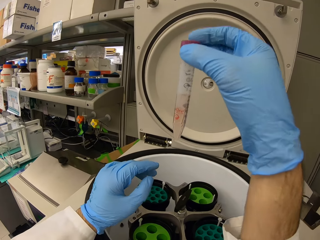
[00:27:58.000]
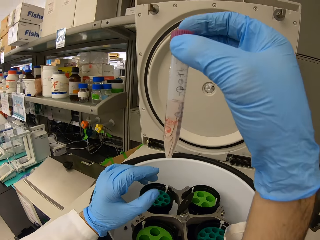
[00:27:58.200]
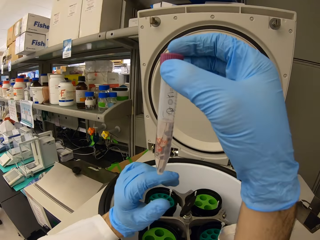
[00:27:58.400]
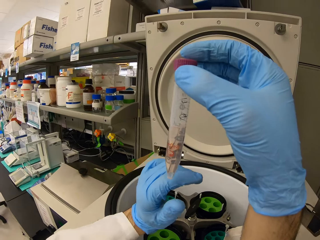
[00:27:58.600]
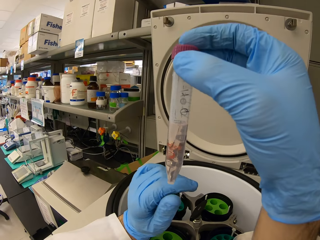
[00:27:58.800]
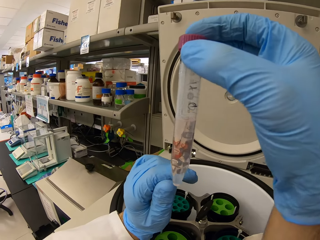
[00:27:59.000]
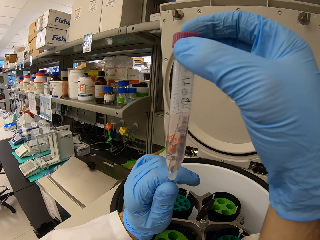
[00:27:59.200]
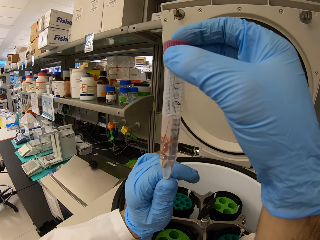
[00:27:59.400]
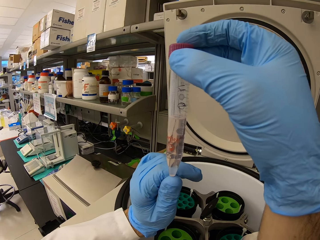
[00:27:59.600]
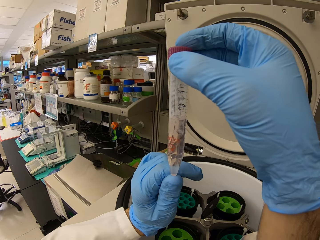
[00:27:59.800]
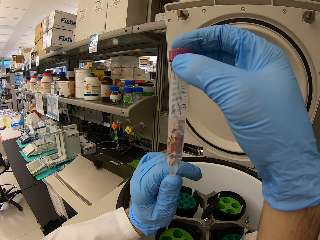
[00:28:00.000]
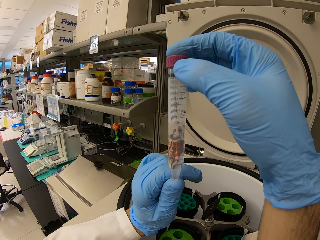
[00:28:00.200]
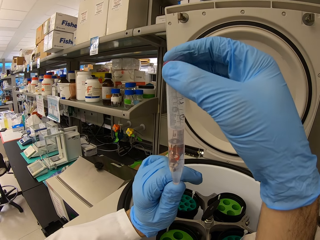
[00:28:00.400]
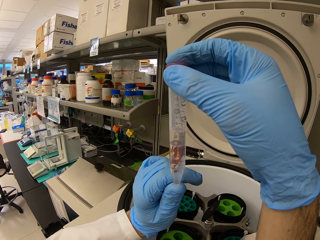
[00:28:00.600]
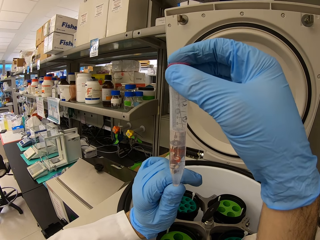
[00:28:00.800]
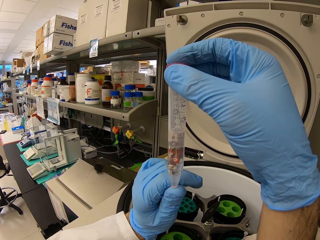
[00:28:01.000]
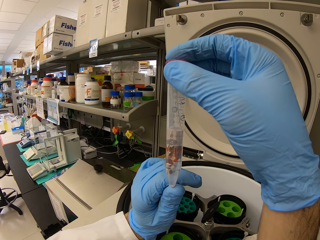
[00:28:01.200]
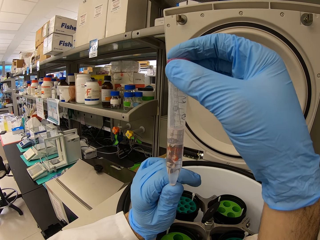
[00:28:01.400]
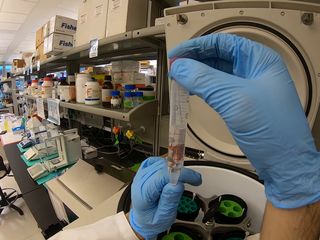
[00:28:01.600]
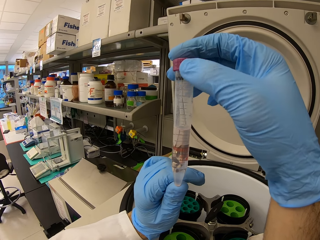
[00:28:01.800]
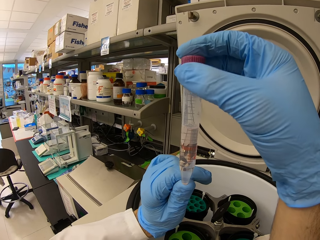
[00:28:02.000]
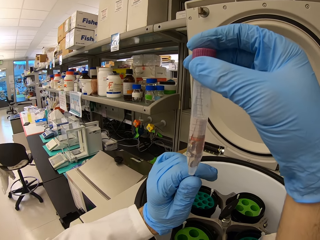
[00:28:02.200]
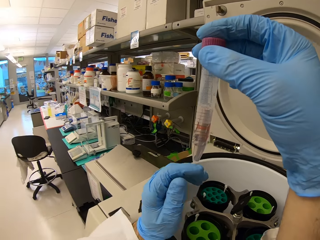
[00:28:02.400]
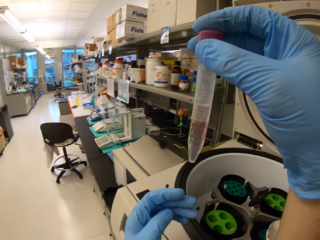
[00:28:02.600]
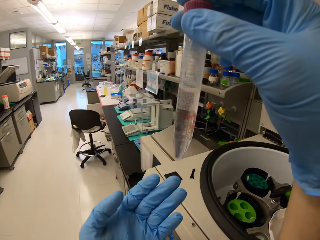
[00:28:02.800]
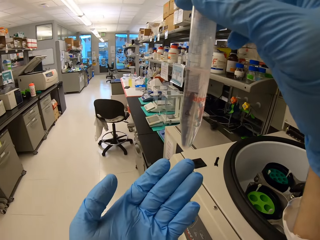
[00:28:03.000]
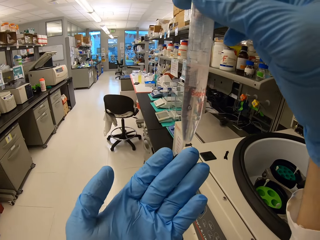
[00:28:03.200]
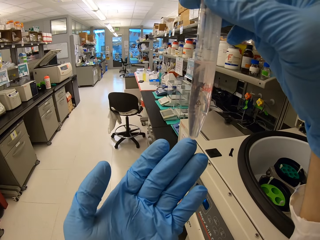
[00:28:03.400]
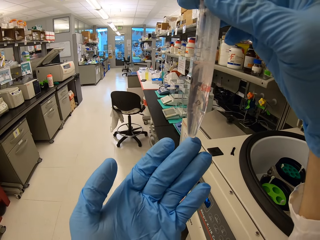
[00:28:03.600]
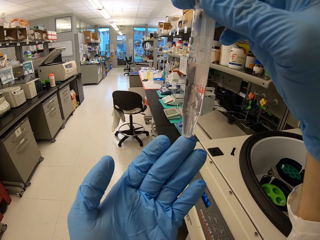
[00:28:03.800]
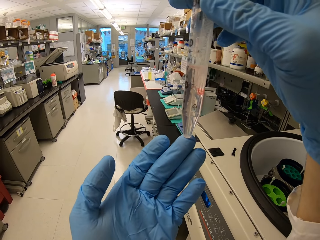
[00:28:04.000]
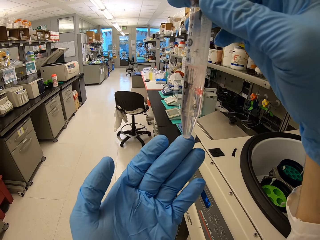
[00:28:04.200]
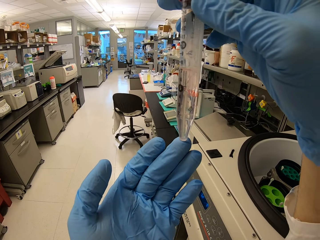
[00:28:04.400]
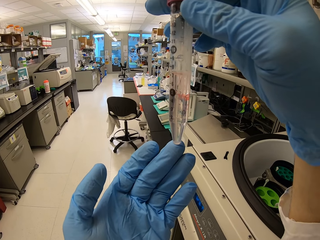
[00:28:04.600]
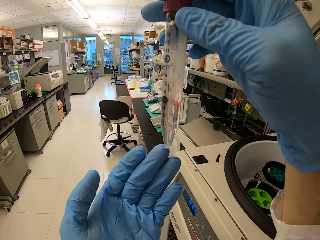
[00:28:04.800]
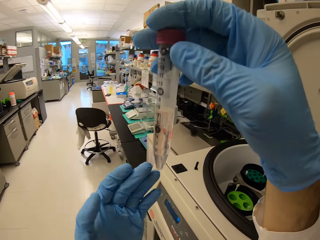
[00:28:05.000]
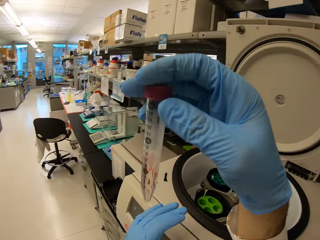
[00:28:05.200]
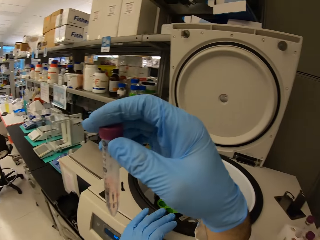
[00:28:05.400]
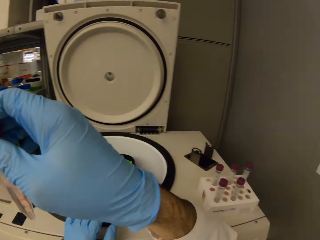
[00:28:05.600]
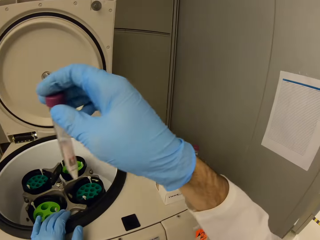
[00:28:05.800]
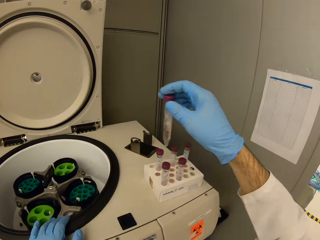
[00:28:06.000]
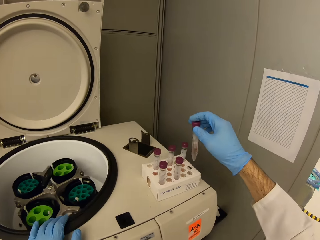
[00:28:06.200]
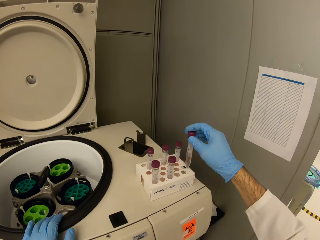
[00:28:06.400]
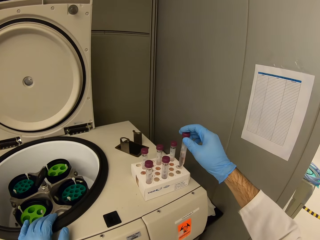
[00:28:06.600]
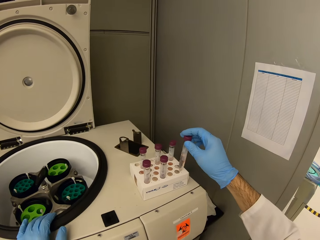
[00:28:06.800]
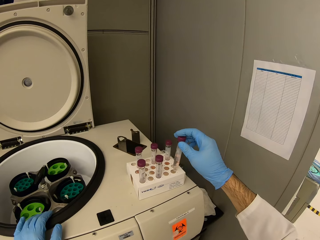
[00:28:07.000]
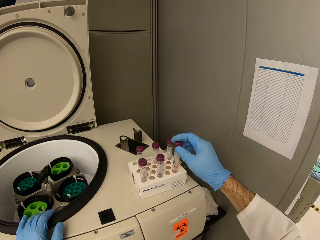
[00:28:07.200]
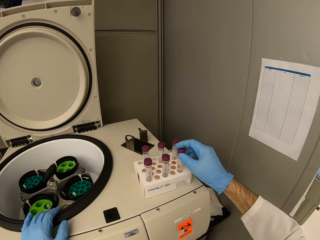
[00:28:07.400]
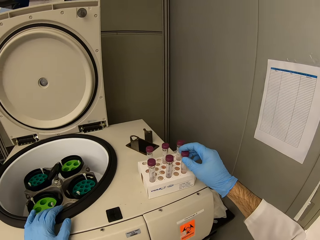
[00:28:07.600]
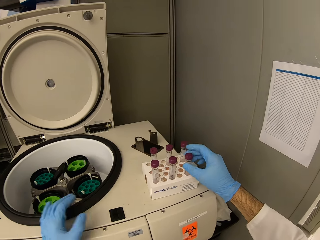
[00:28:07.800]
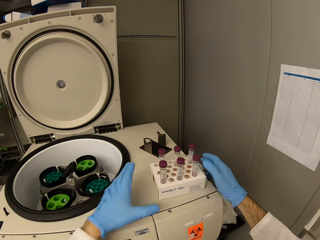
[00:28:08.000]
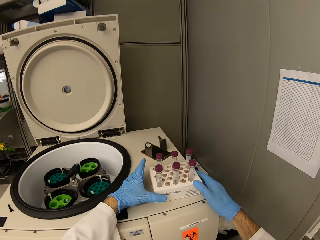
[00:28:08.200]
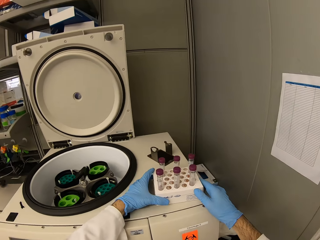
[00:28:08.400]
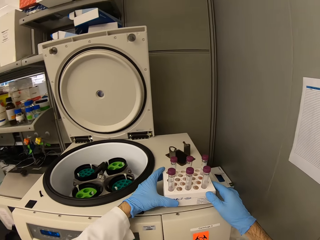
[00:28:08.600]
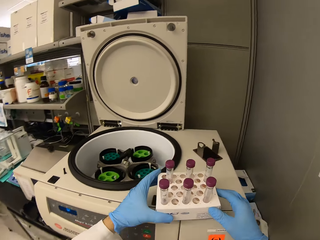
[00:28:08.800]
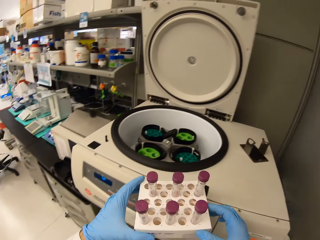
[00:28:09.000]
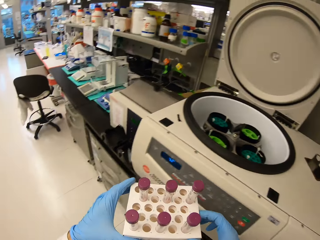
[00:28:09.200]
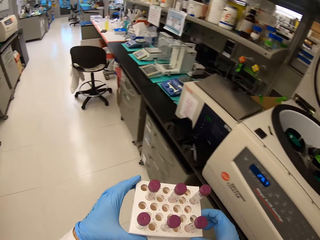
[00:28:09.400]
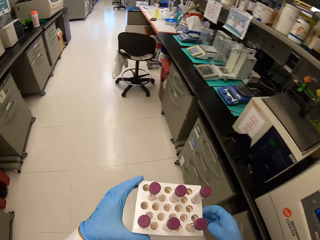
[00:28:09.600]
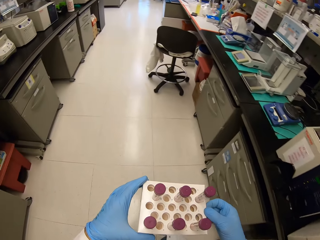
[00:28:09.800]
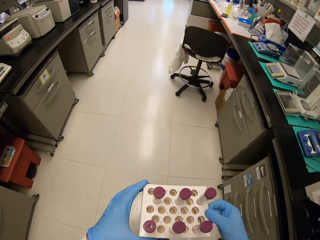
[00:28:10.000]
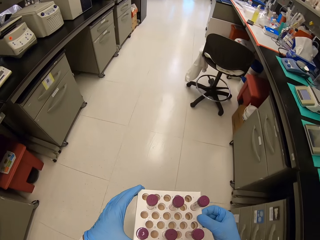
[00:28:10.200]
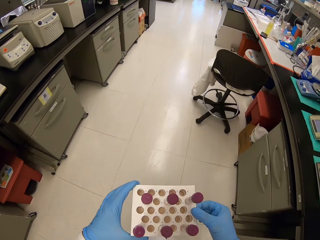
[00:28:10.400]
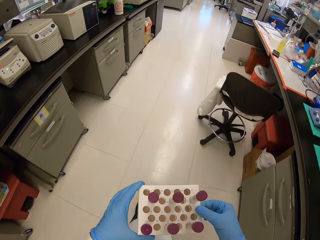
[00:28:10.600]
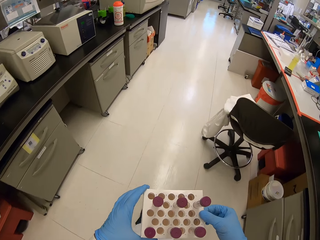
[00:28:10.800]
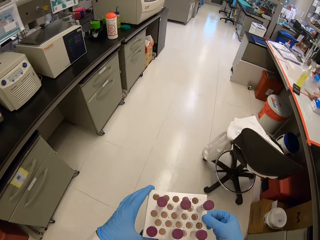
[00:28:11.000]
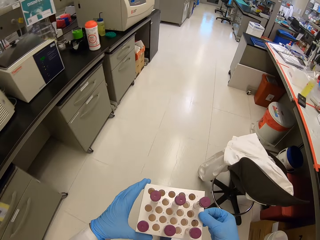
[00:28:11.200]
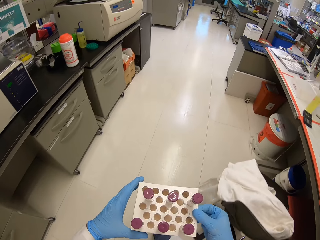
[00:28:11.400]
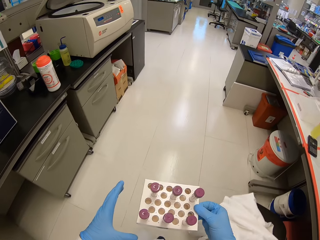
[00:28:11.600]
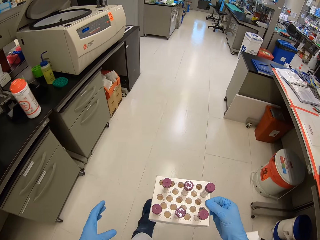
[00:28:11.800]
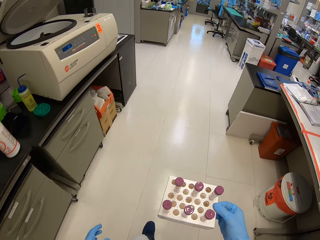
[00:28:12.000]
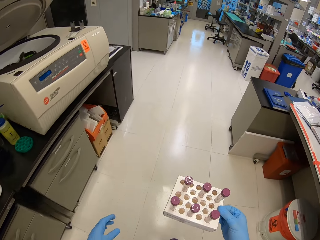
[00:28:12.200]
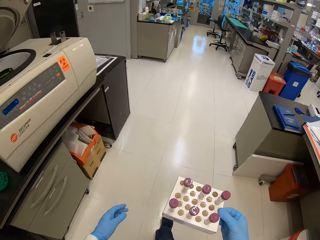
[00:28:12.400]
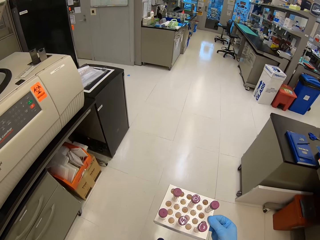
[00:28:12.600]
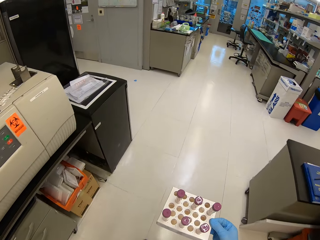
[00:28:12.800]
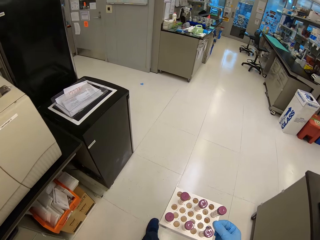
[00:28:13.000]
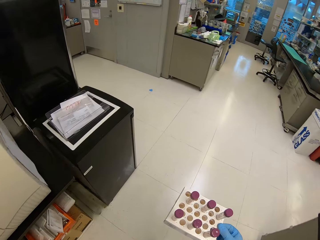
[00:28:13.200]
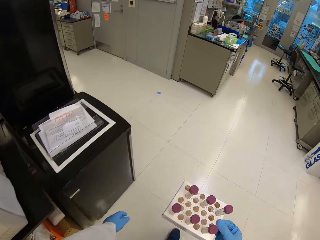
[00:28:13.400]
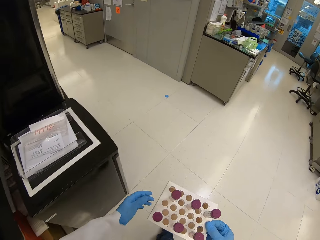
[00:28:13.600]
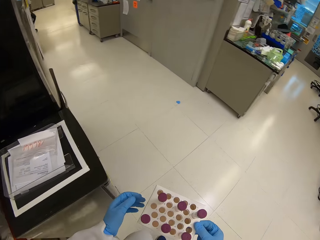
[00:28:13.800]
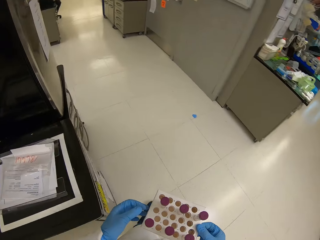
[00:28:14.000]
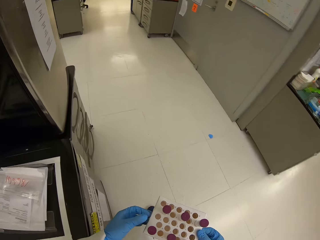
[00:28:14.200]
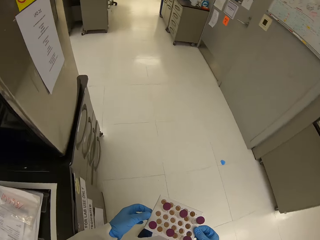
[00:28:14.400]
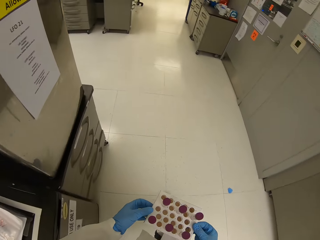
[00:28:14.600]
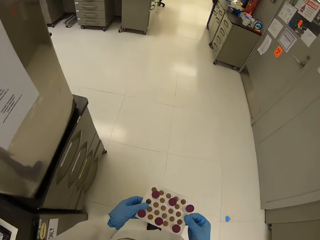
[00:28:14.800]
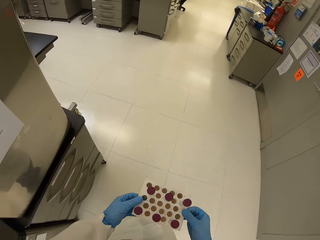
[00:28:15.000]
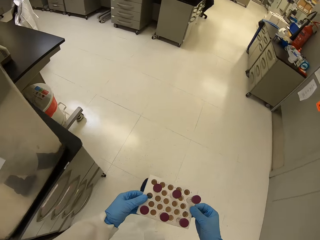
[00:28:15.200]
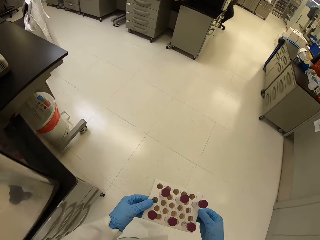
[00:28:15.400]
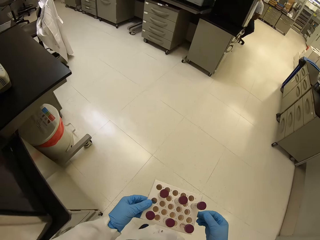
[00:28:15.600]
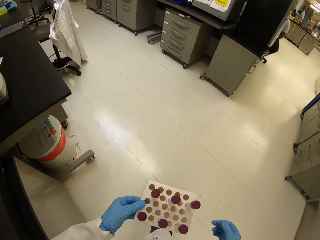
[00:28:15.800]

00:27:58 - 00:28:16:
The camera wearer checks the solution in the test tube. They look at the test tube. They place a hand on the centrifuge, put the test tube in the test tube rack, and carry the test tube rack. They hold a test tube. They walk away inside the laboratory.

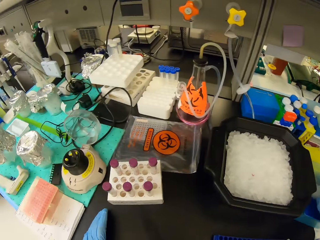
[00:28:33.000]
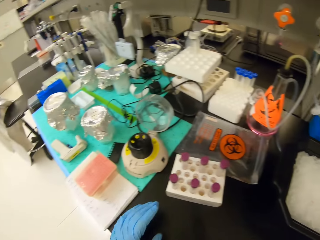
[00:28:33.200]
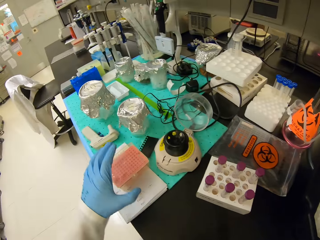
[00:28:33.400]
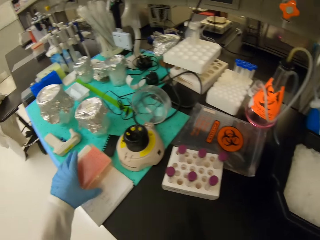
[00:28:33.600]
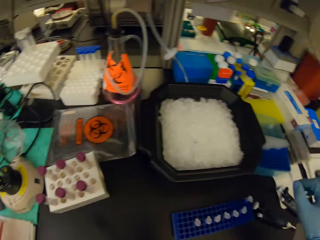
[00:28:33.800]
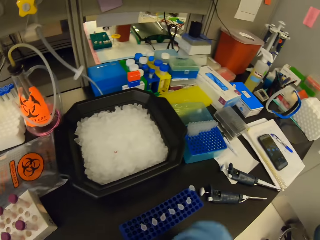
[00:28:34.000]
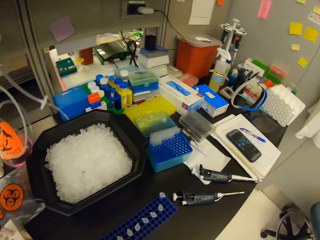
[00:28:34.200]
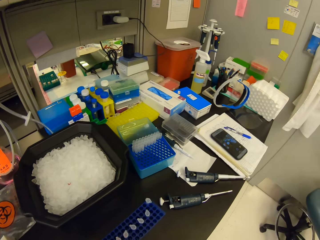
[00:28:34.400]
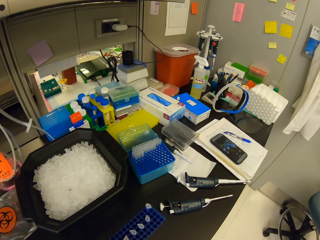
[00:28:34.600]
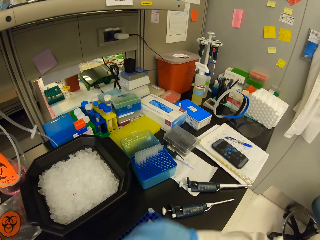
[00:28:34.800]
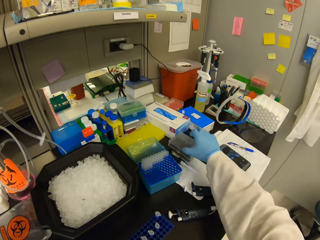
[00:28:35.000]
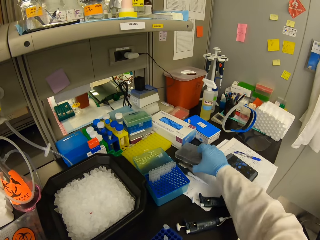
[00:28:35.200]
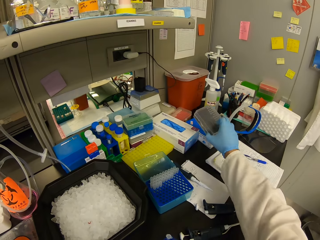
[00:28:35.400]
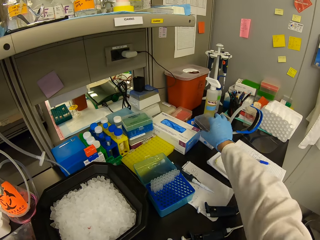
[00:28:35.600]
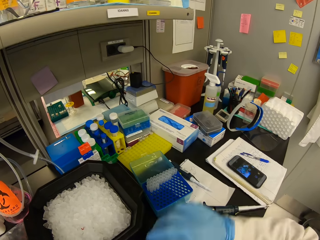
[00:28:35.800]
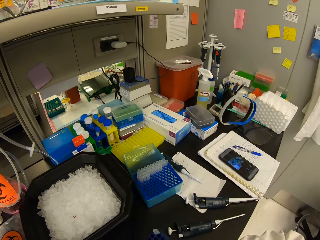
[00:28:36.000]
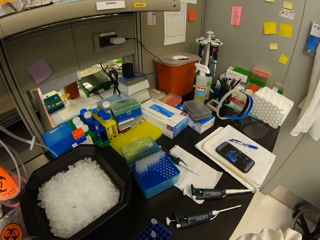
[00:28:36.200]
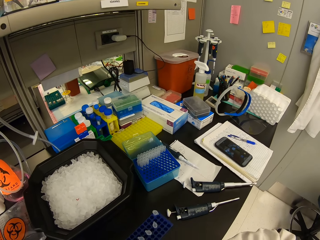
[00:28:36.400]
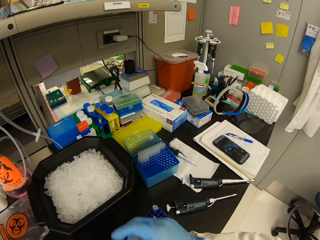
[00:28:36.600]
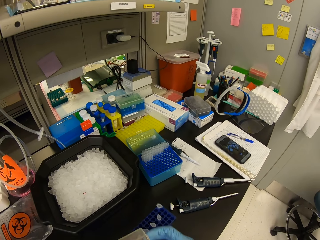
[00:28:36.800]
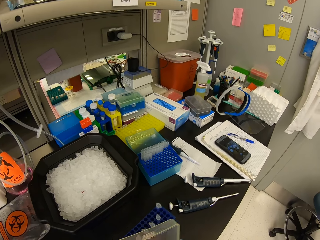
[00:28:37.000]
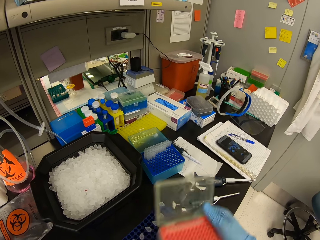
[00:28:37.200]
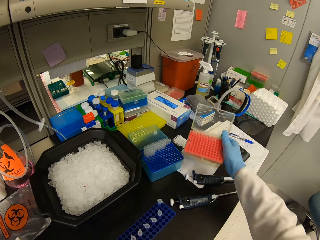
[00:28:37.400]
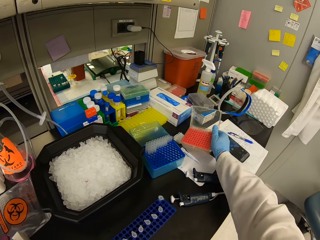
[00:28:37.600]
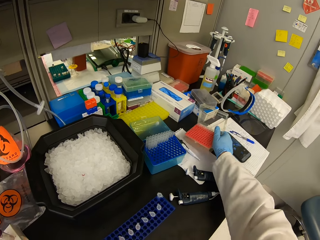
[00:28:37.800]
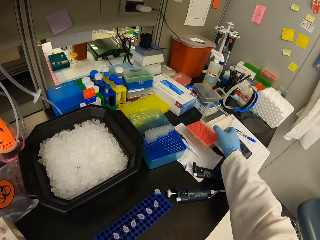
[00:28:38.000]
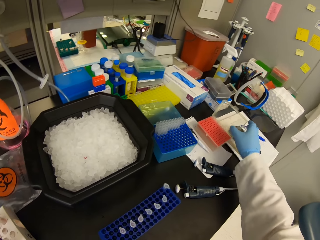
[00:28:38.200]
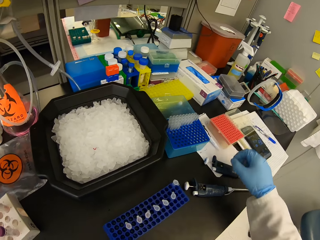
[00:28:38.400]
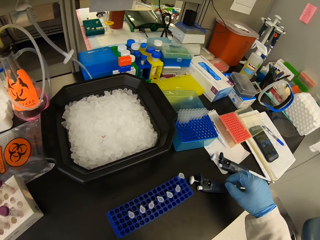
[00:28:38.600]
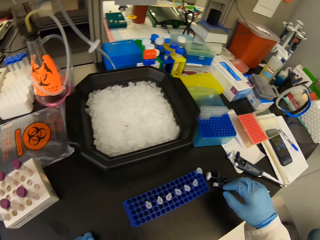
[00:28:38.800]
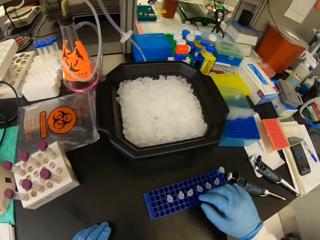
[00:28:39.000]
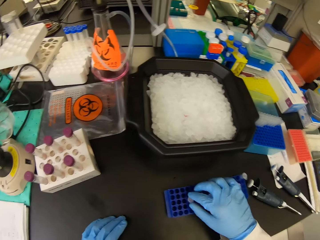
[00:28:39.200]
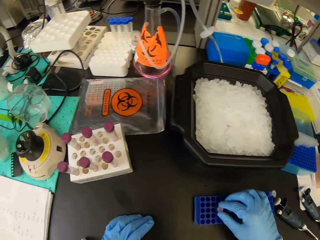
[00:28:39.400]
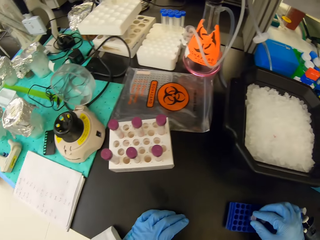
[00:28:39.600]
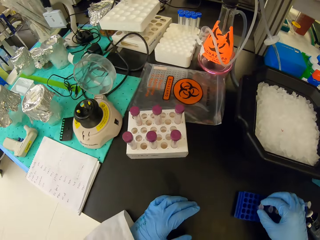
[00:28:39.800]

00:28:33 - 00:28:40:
The camera wearer picks up the pipette tip rack. They move a plastic container. They place the pipette tip rack on the counter.
